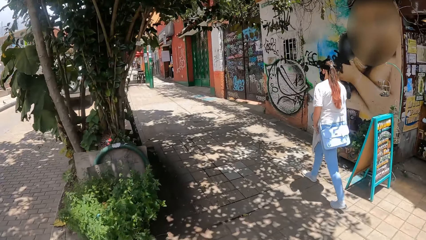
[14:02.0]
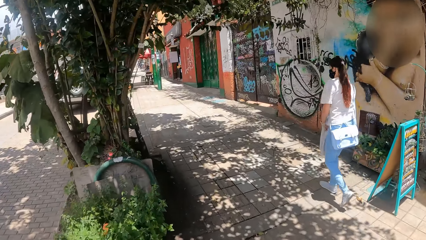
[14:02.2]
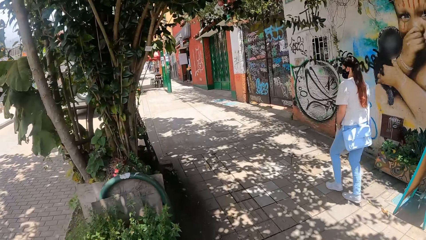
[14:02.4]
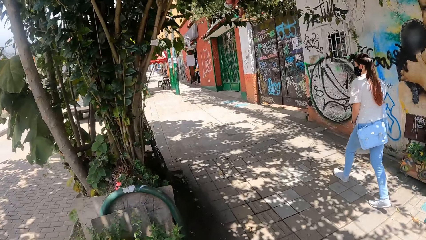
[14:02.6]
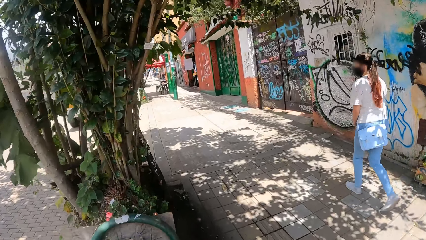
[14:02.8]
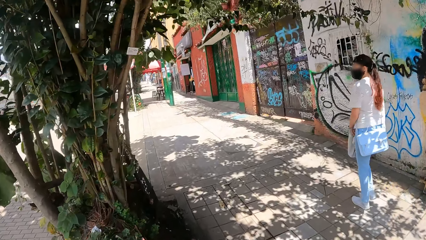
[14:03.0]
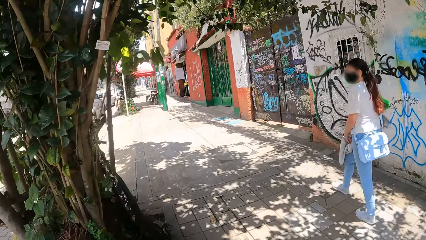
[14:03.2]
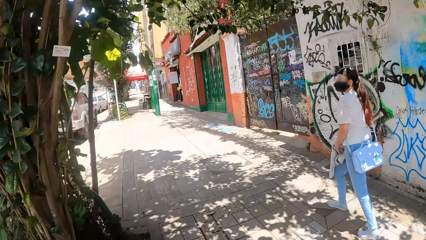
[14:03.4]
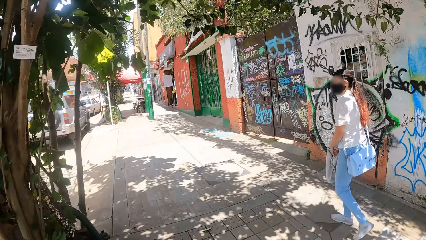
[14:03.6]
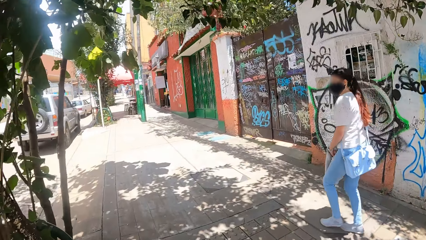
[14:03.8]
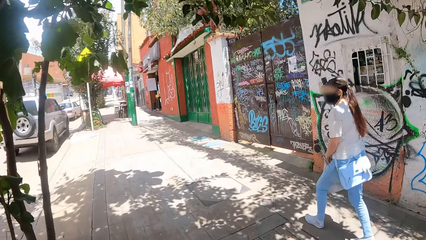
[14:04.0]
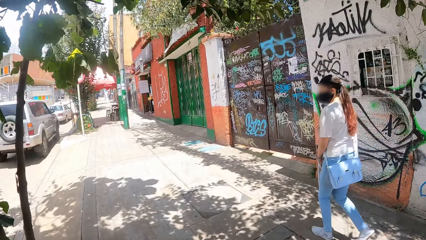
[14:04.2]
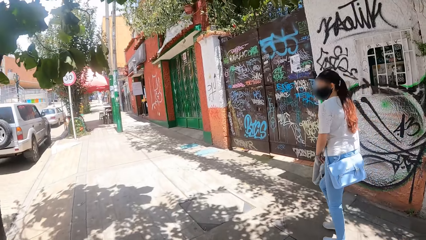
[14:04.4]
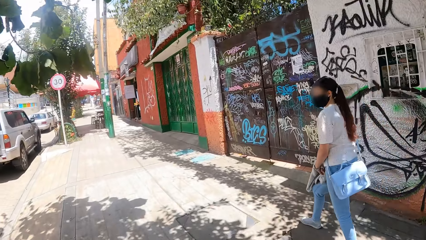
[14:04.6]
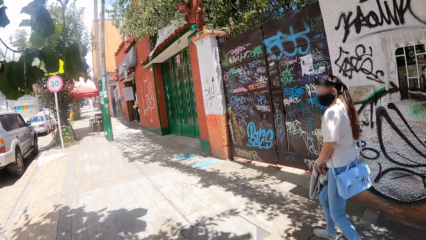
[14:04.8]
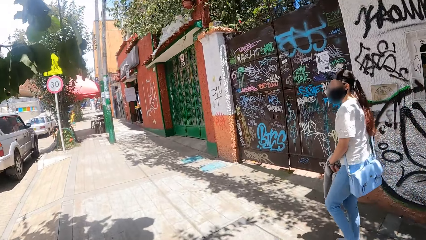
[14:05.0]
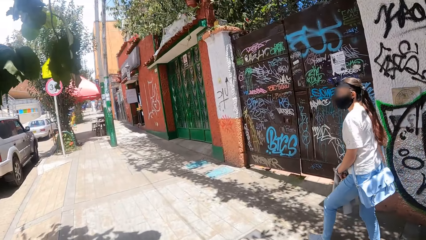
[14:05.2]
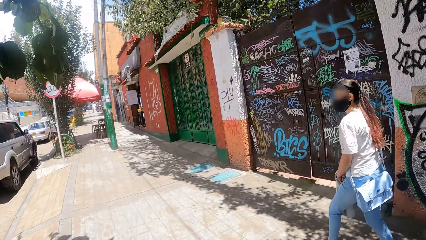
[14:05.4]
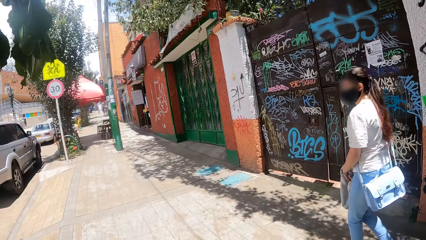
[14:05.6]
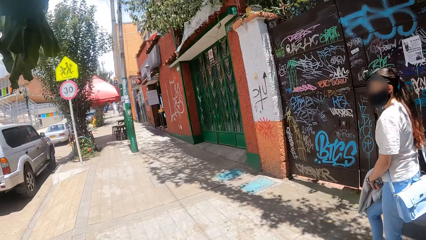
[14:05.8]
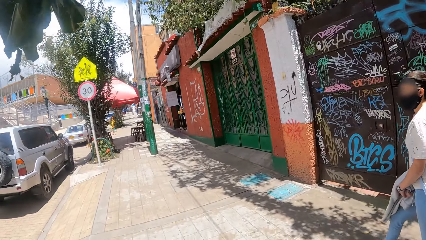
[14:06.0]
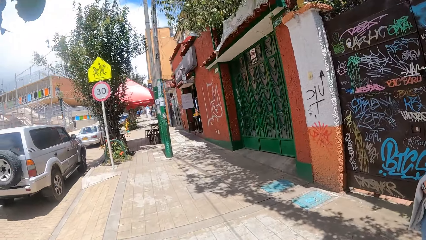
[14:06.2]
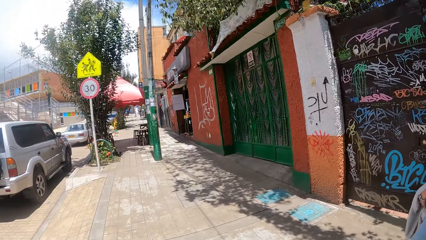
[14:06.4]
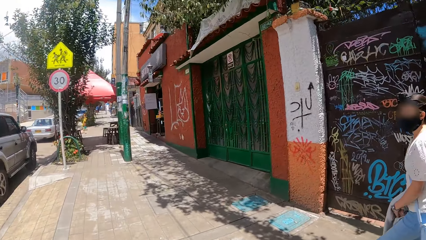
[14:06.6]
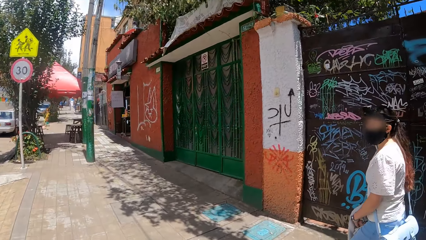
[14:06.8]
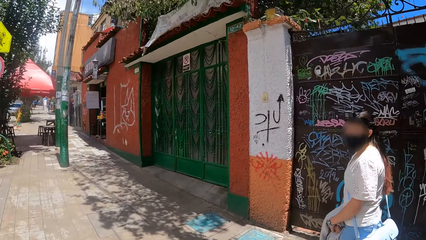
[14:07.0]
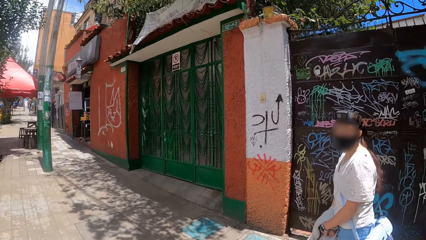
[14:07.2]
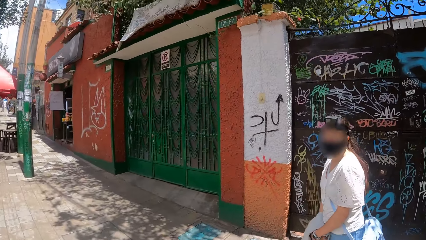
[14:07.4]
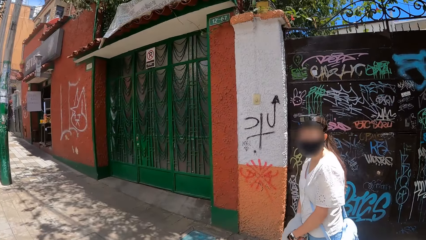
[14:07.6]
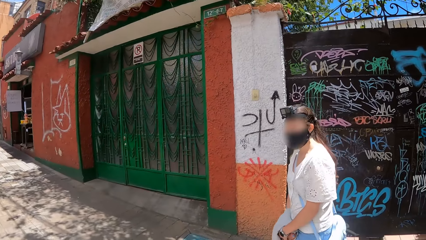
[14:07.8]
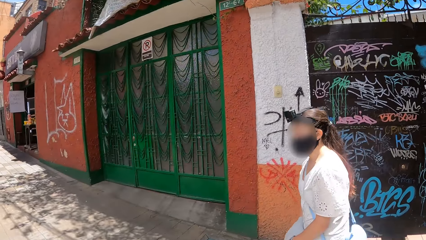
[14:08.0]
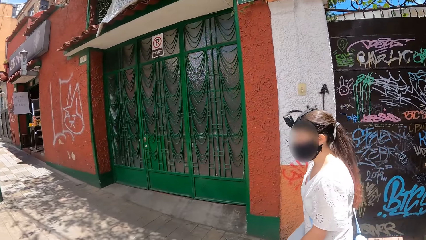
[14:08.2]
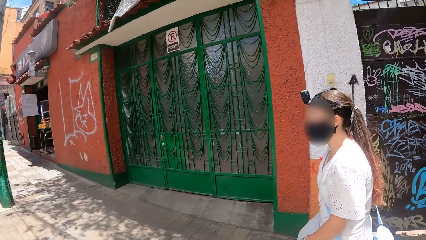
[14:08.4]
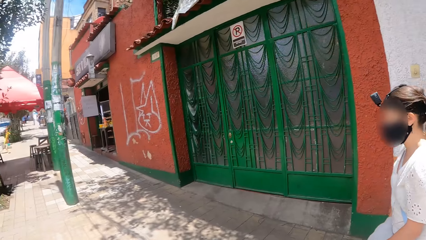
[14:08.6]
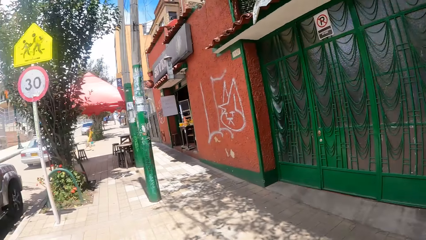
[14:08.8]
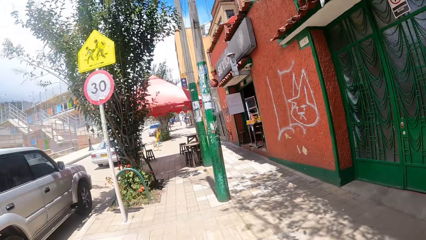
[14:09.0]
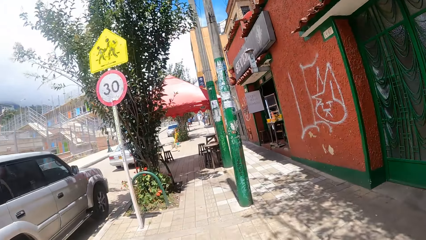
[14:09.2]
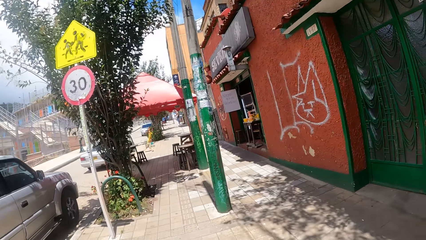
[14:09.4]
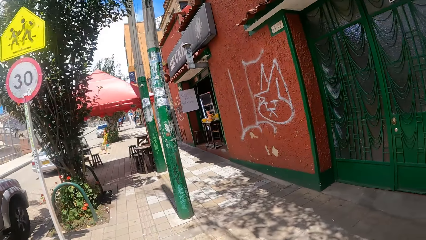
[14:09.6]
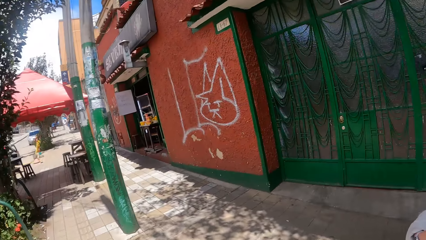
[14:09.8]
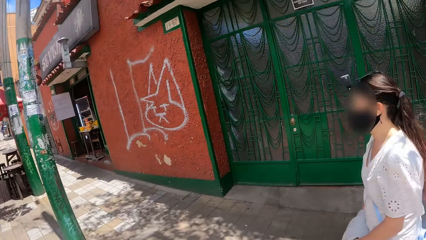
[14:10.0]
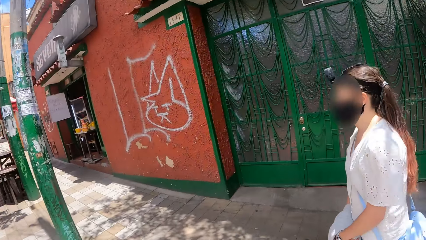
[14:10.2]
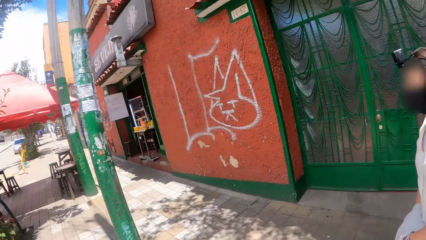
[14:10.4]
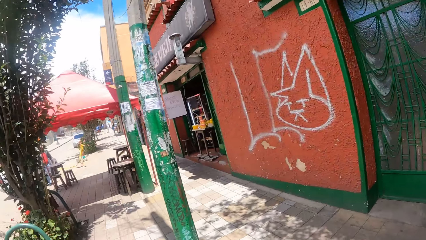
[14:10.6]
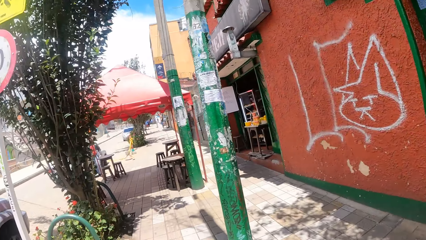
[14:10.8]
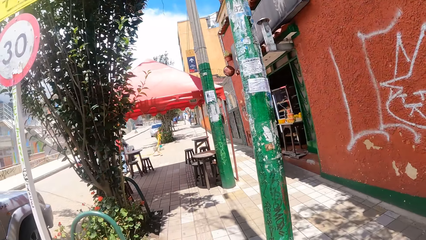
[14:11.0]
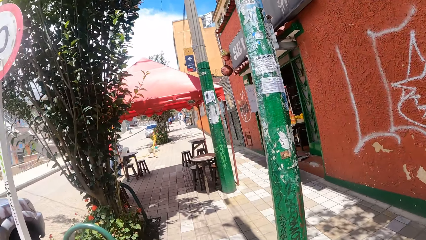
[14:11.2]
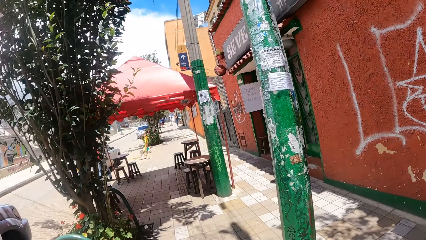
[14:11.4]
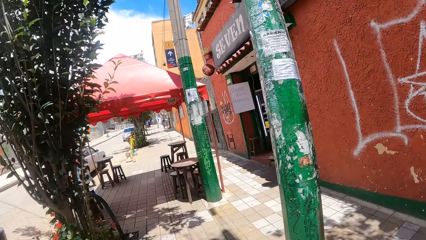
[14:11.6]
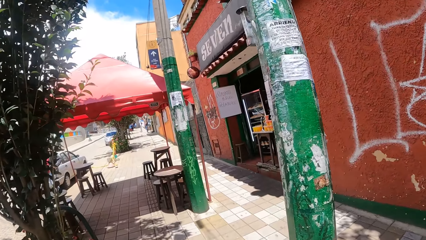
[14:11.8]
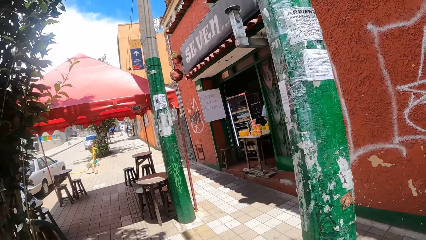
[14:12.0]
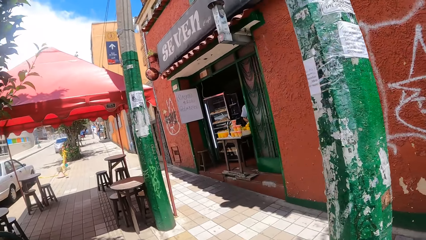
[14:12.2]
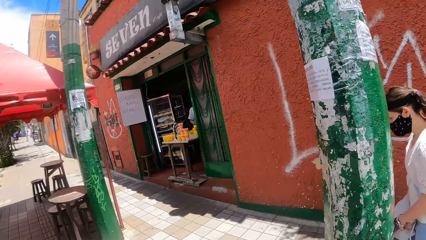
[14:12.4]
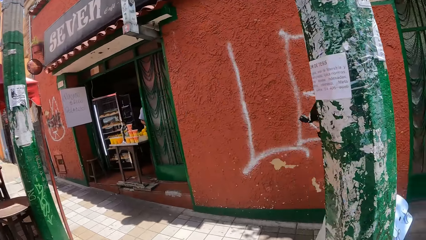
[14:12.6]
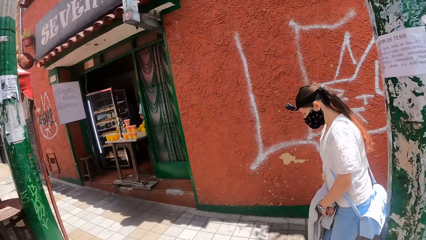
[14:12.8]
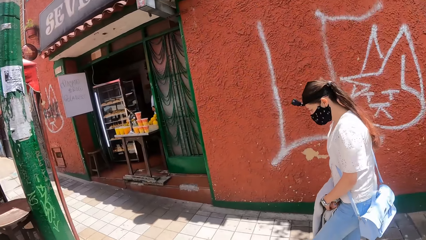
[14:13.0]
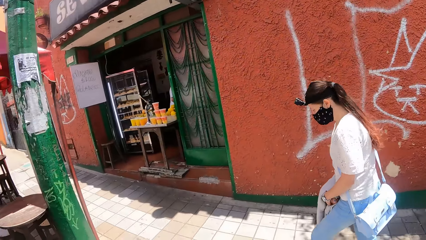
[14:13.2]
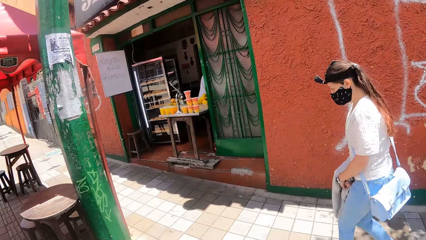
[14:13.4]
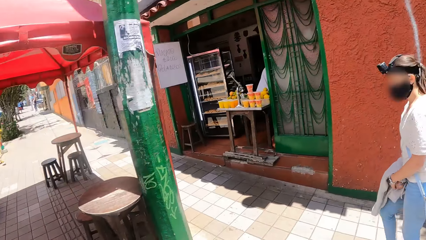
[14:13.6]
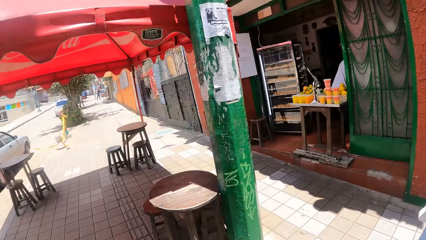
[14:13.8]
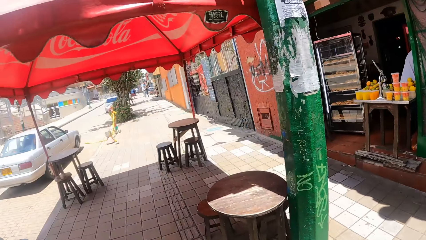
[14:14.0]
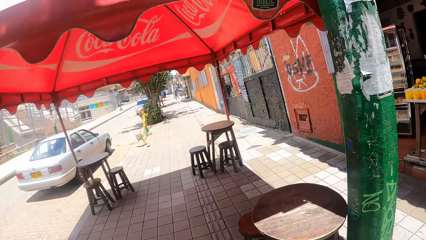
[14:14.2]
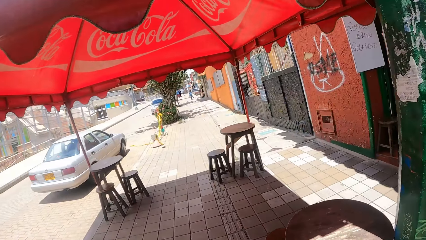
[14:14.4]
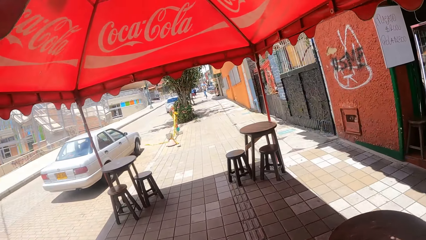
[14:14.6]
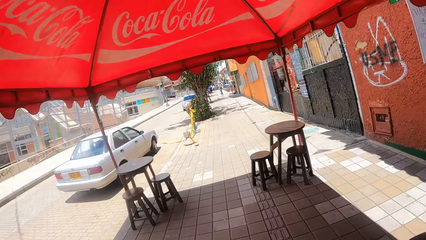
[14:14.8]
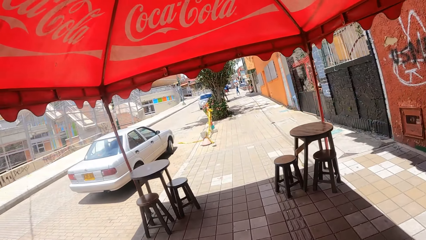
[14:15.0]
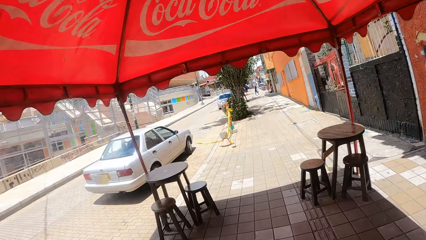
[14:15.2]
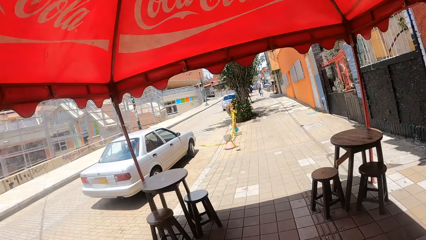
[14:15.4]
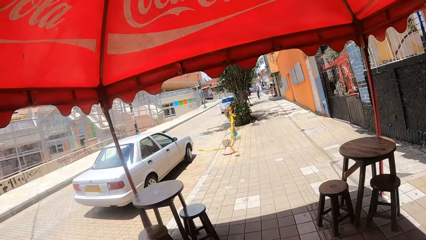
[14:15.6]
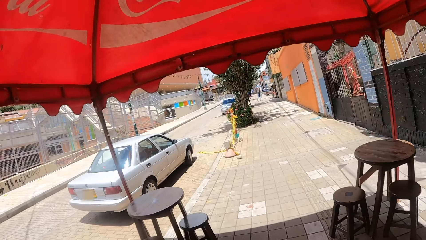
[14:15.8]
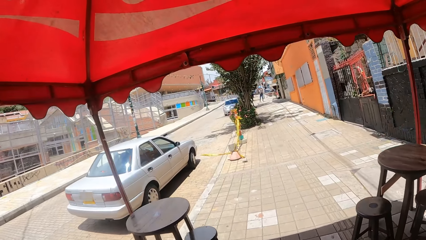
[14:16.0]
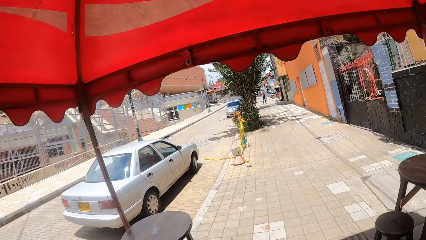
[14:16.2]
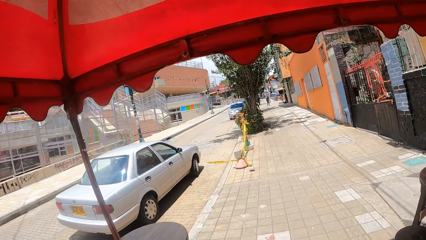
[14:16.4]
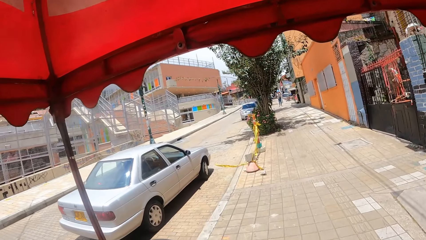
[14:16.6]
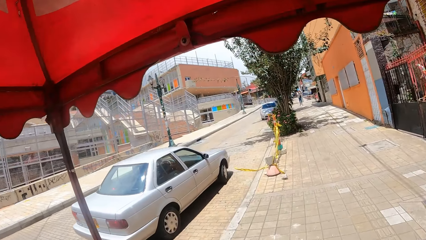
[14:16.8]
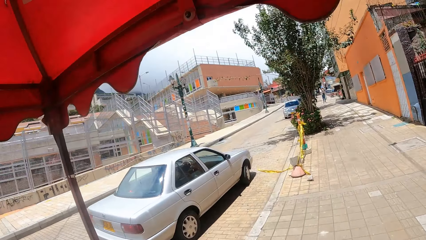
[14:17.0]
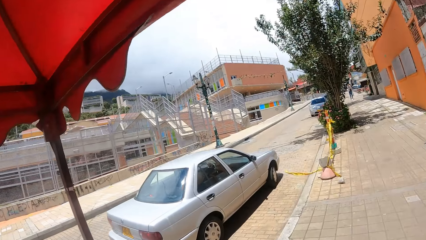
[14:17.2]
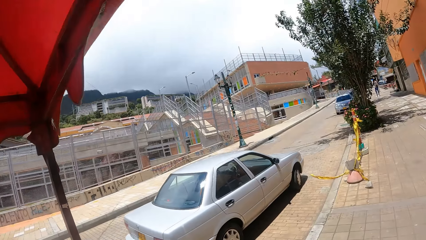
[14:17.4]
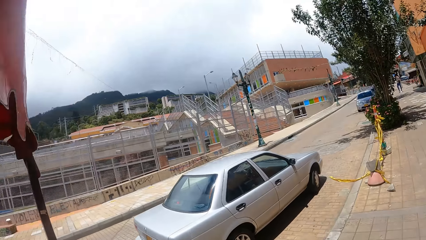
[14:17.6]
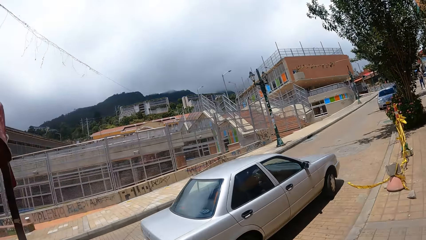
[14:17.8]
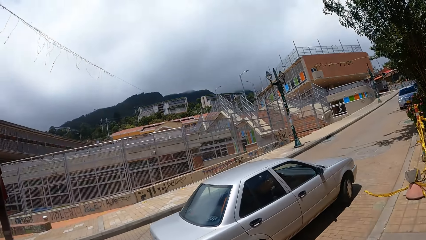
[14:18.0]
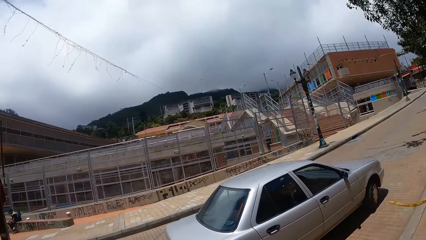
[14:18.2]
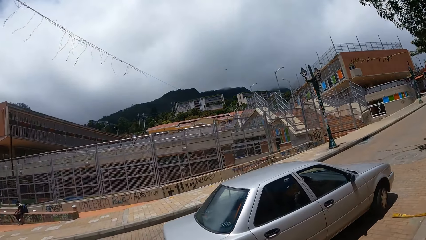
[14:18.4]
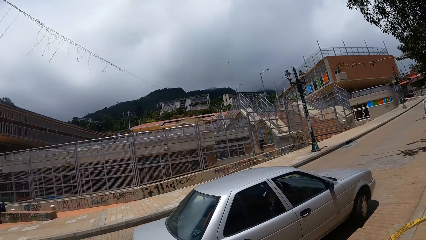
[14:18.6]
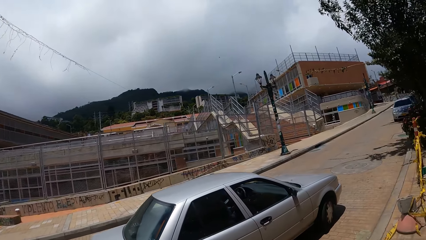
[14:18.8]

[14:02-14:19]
The camera wearer talks to a person. The person shakes the head. The camera wearer walks along the street.
